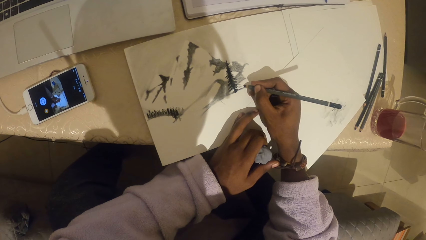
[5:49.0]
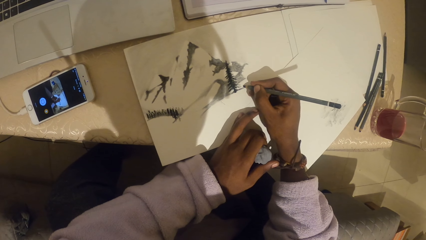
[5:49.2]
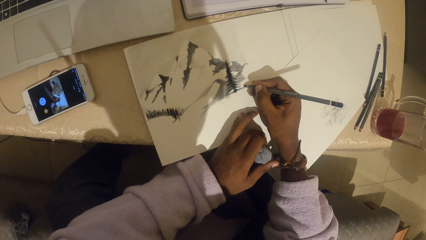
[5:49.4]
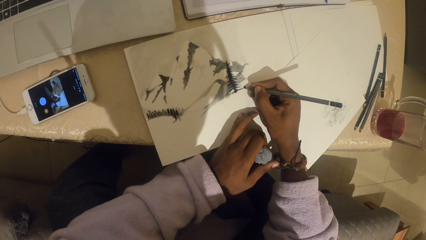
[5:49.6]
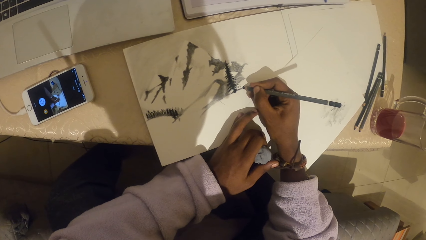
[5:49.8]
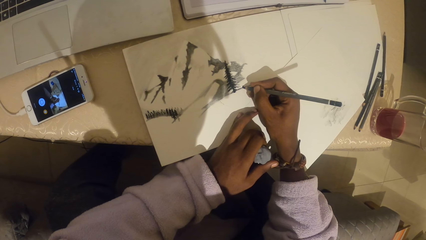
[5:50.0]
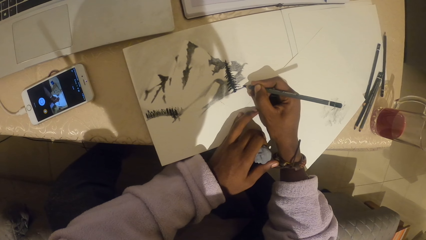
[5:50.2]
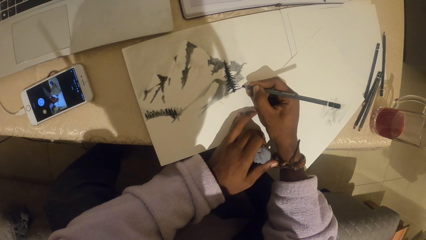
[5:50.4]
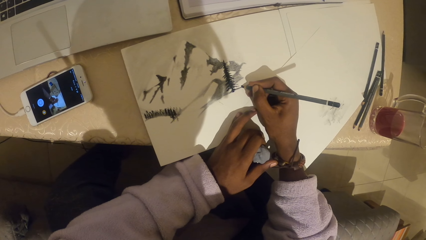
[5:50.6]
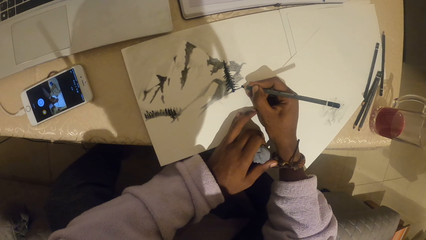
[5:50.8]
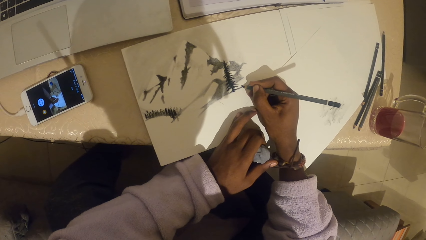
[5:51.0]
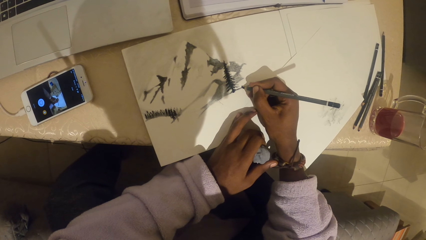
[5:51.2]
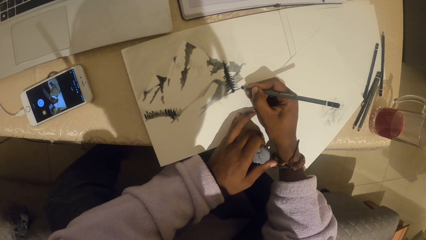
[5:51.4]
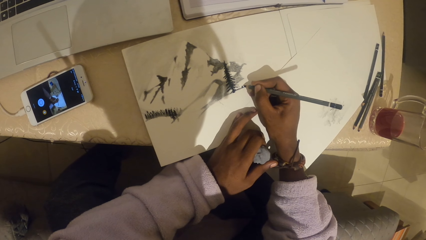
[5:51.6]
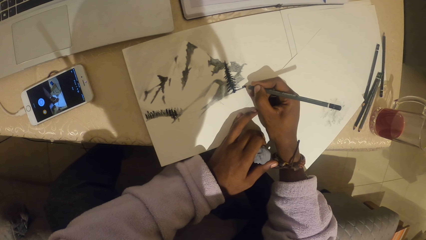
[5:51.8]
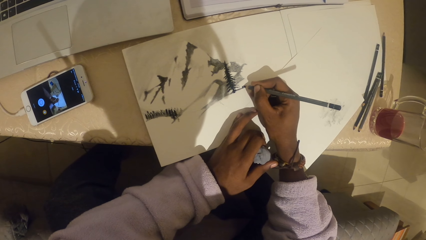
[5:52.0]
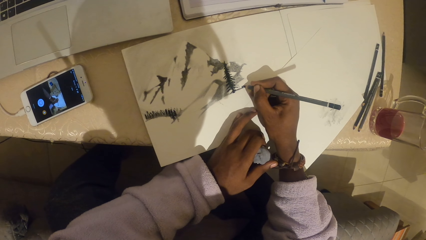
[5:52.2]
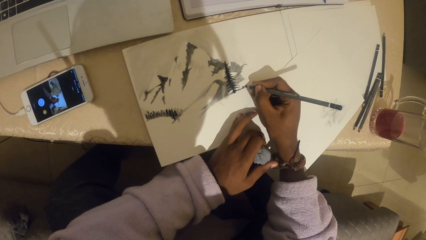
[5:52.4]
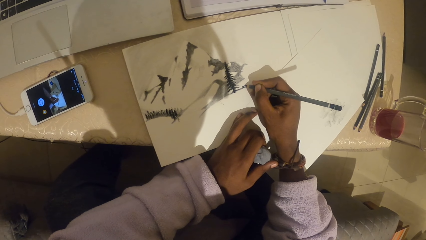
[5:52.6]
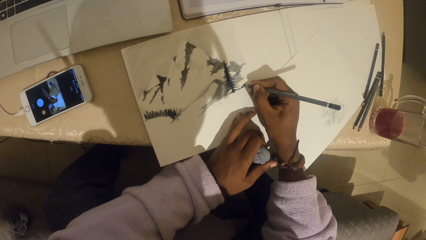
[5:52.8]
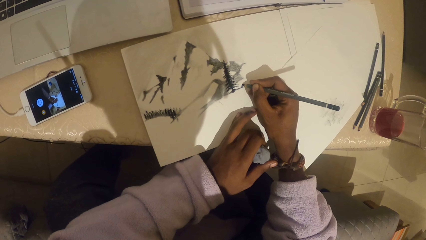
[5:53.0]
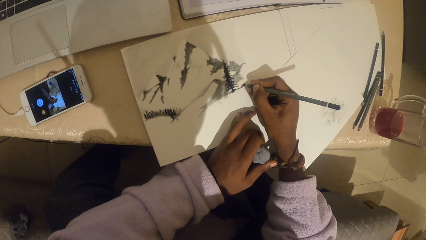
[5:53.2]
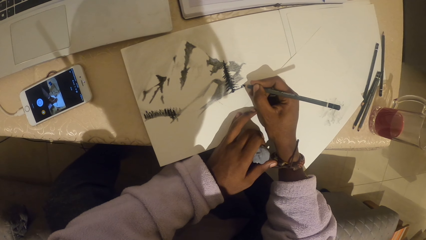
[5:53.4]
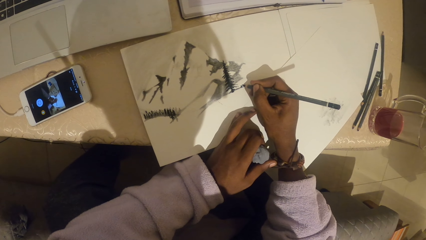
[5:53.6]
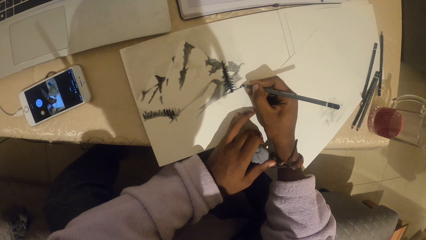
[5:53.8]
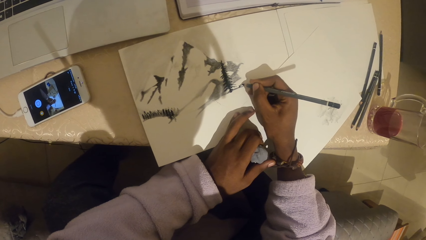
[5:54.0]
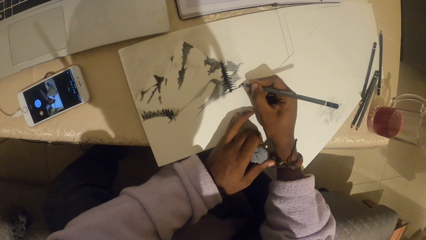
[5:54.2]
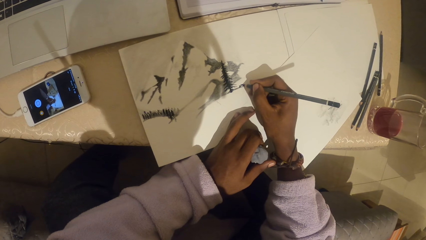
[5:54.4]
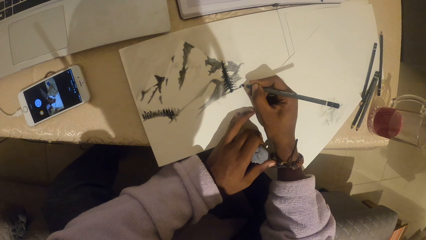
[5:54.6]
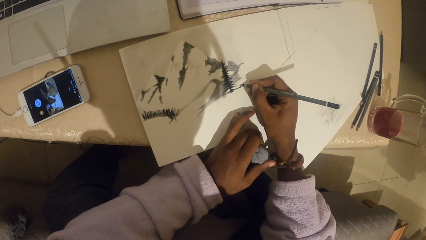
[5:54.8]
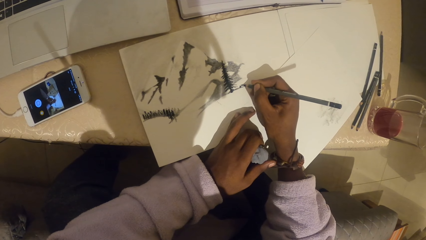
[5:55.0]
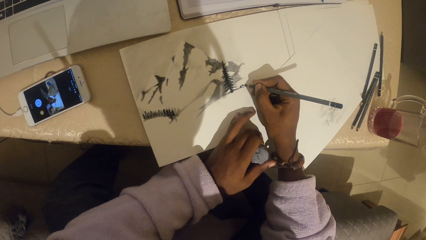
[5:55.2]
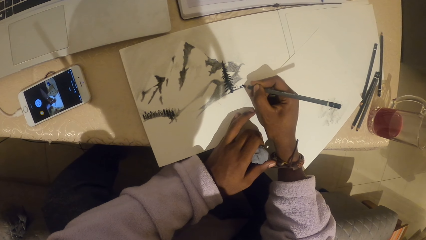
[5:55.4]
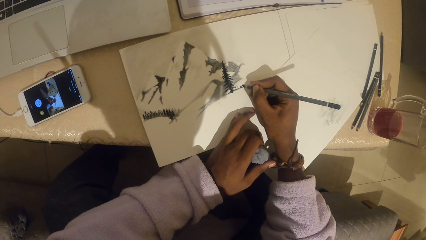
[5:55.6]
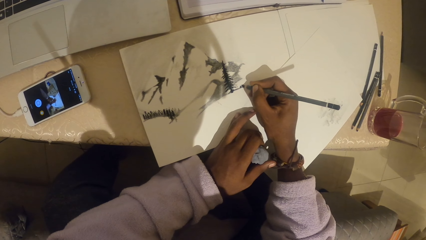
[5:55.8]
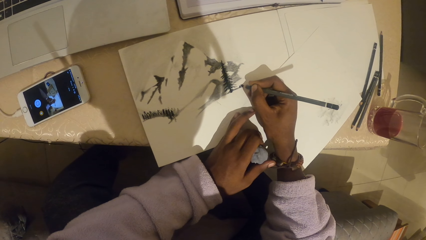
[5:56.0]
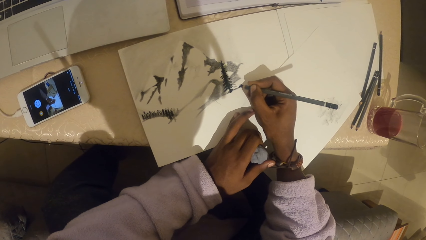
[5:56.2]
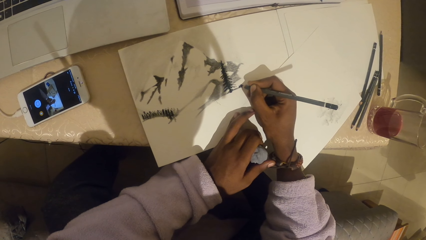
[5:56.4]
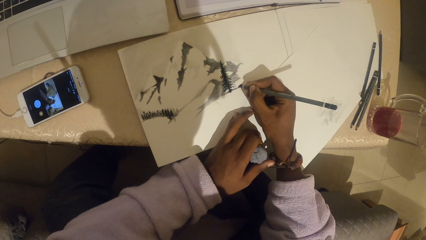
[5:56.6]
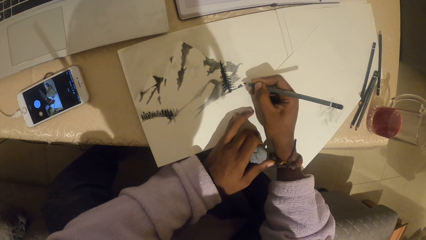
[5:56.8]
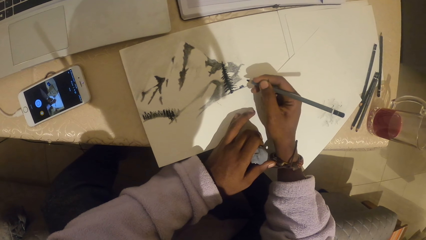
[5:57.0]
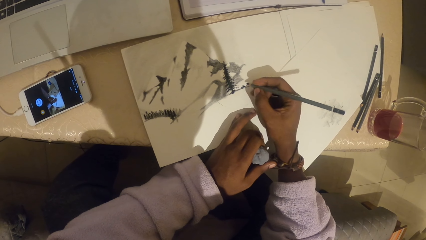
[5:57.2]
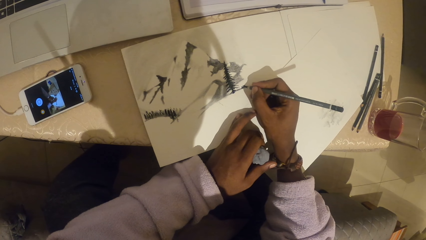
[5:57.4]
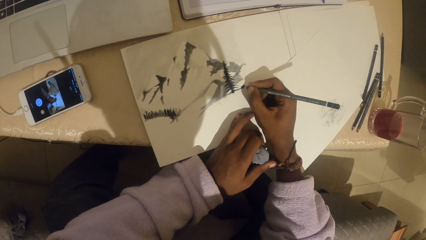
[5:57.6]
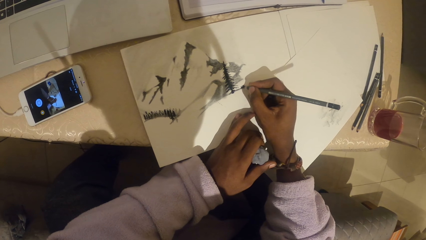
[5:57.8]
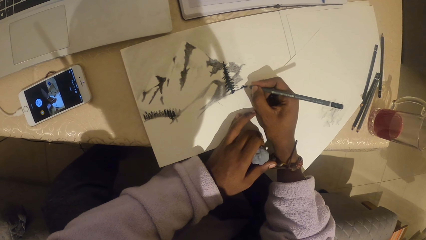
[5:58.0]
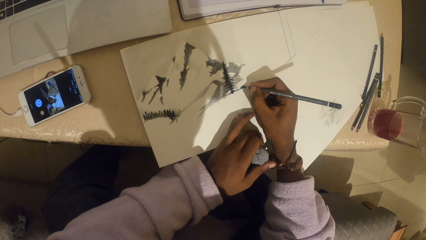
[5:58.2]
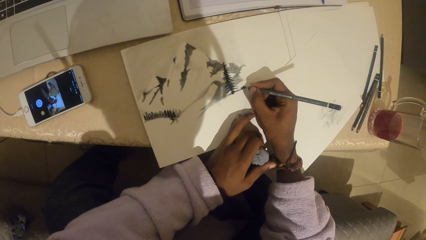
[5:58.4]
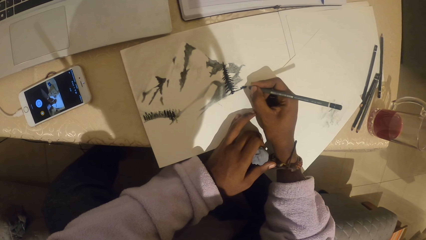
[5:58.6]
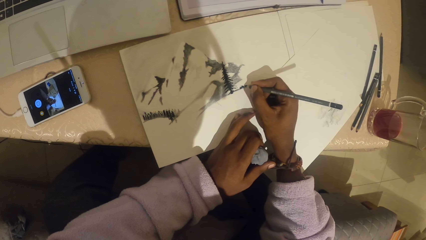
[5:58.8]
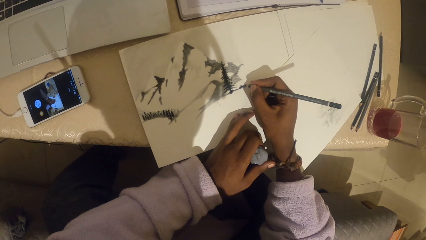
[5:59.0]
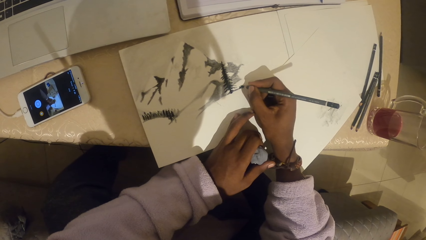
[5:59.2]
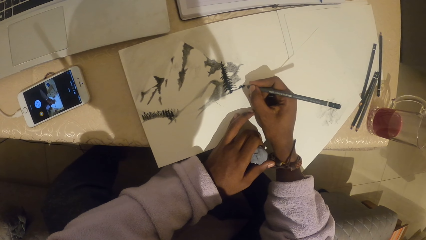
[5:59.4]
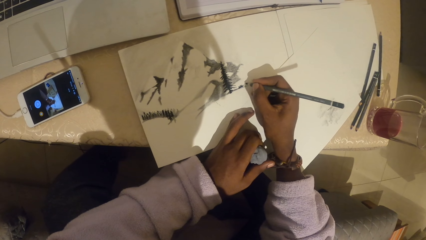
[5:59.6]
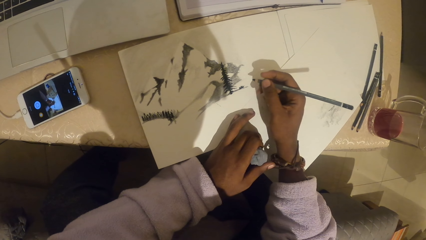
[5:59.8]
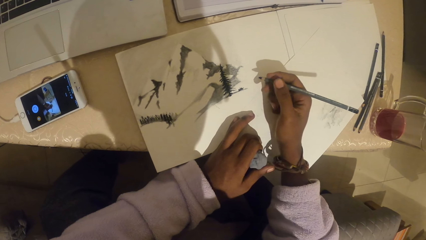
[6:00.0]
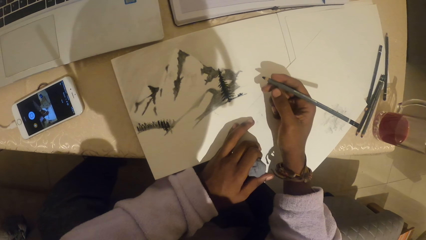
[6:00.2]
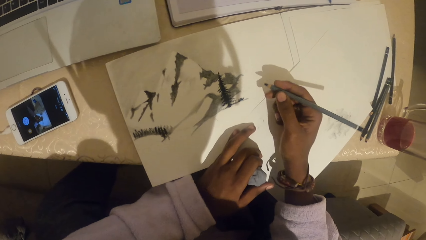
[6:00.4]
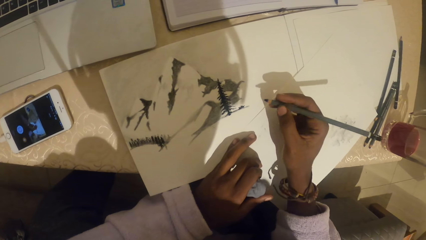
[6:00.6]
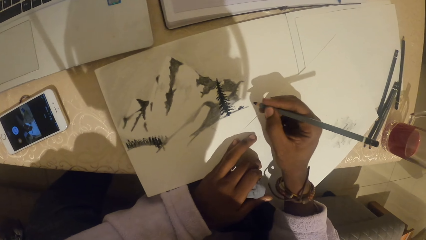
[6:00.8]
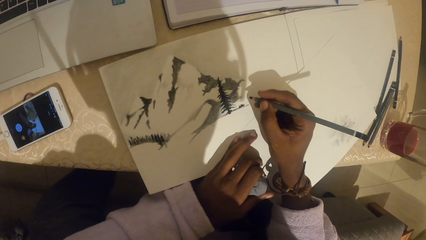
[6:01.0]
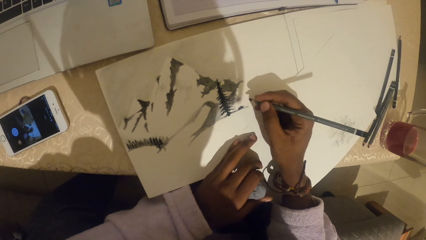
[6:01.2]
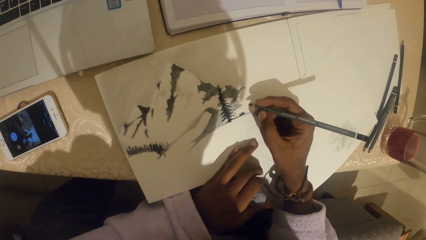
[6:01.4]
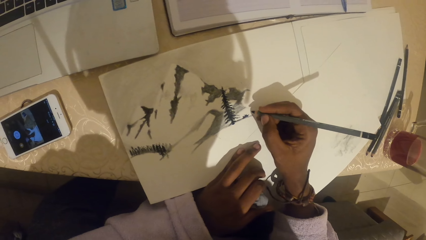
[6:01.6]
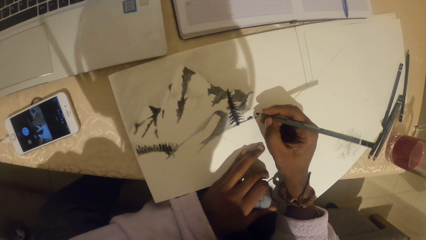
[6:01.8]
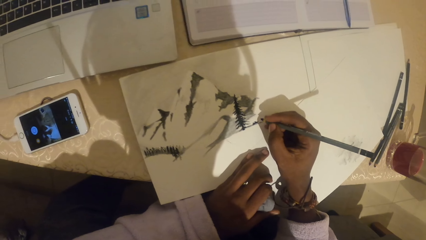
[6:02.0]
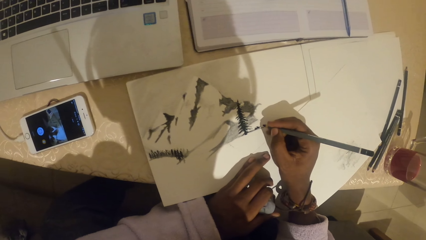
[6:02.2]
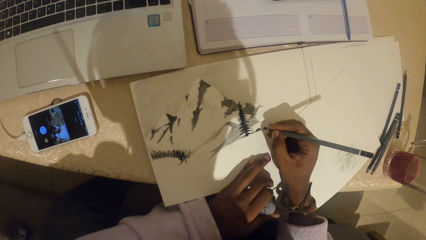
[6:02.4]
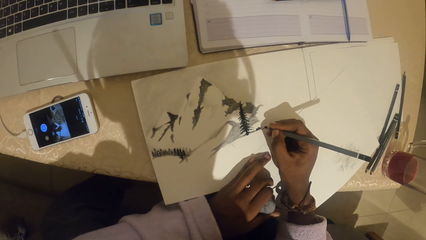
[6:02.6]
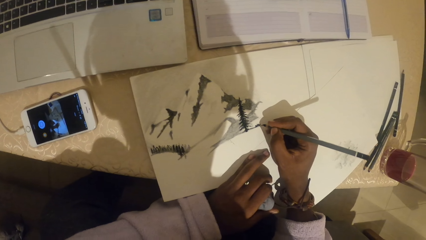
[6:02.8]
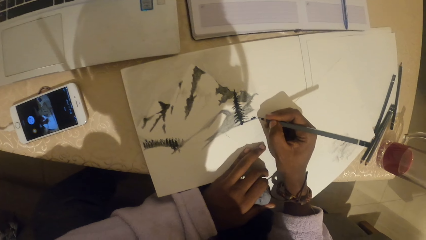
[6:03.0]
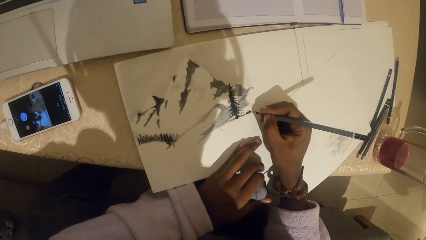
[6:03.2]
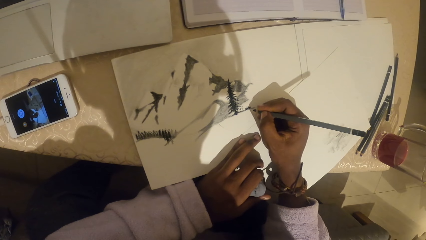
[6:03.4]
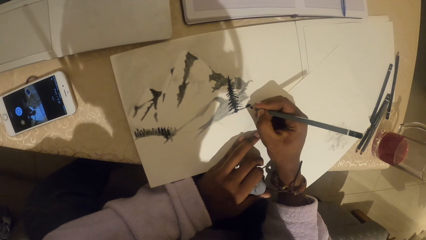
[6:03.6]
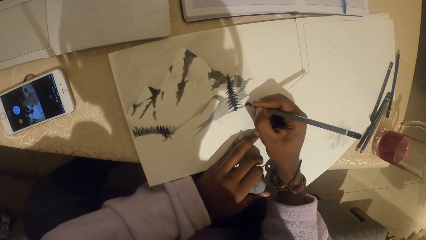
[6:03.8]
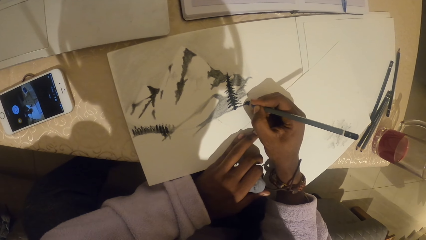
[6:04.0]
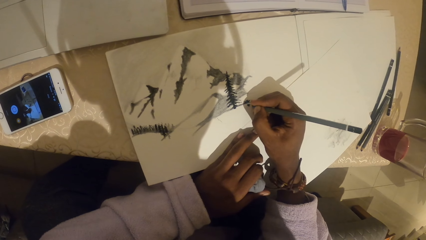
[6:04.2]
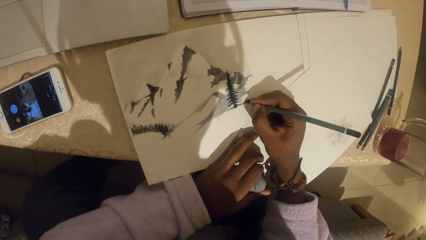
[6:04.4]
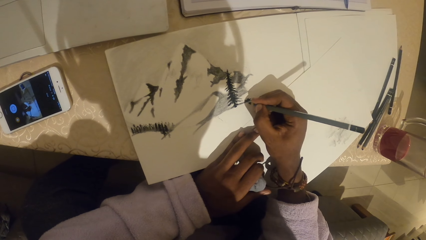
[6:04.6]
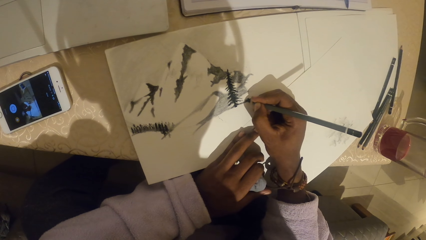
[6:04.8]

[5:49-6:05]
The camera wearer shades with a pencil. They look at the drawing. They draw with the pencil.
